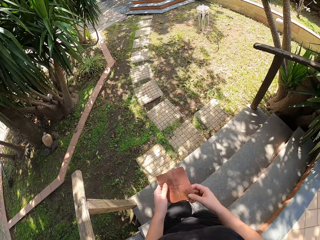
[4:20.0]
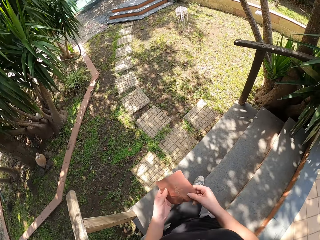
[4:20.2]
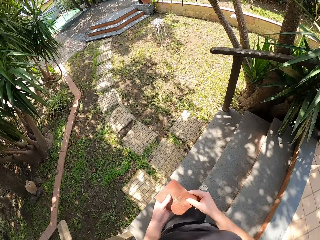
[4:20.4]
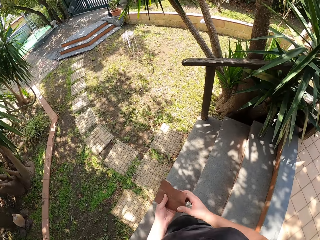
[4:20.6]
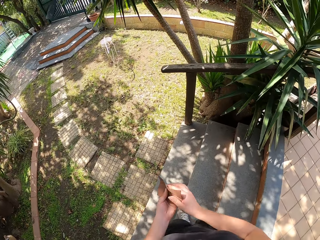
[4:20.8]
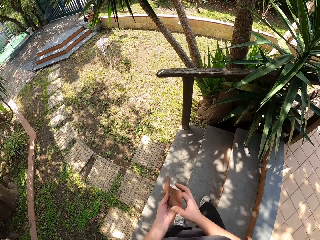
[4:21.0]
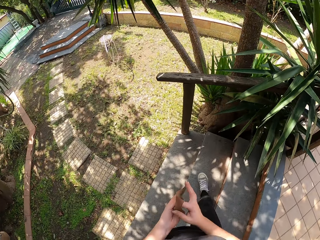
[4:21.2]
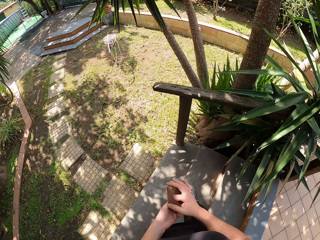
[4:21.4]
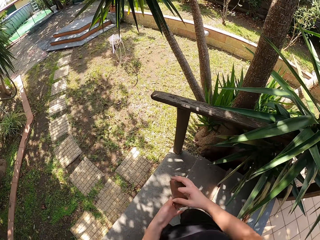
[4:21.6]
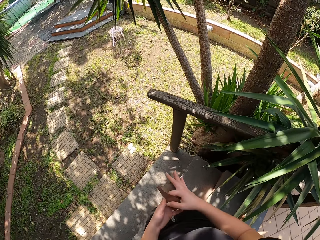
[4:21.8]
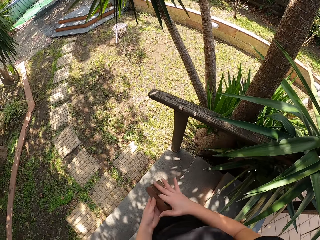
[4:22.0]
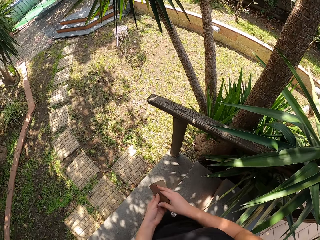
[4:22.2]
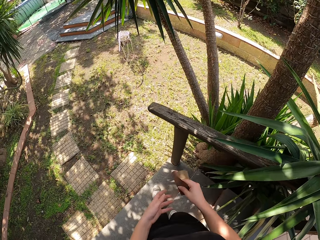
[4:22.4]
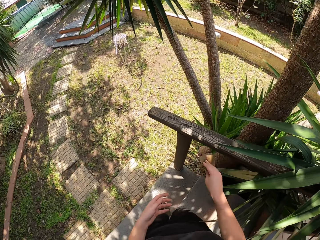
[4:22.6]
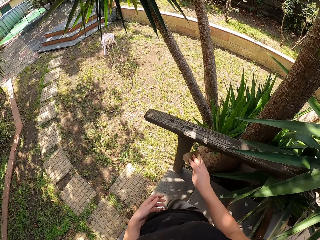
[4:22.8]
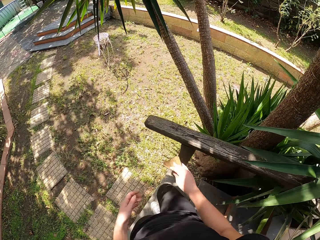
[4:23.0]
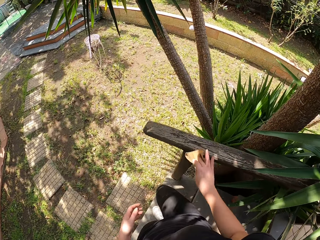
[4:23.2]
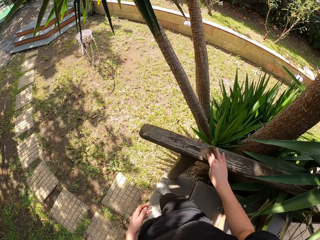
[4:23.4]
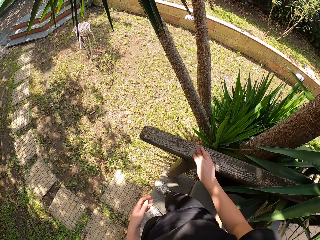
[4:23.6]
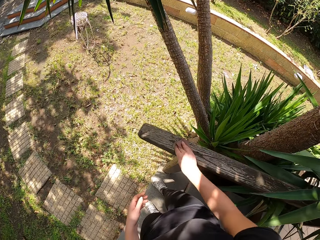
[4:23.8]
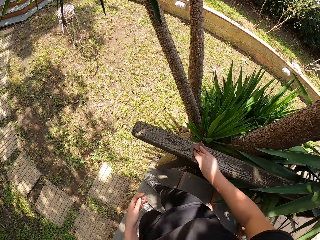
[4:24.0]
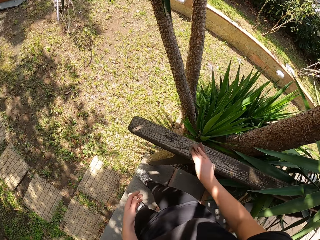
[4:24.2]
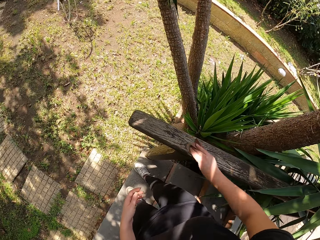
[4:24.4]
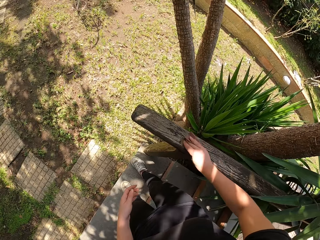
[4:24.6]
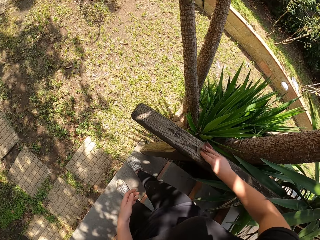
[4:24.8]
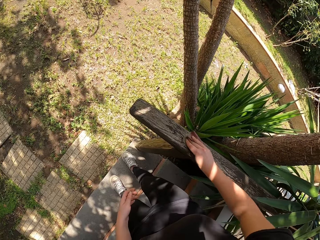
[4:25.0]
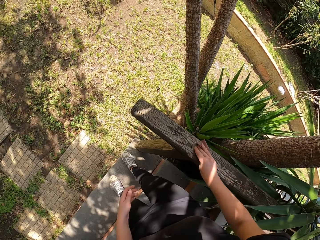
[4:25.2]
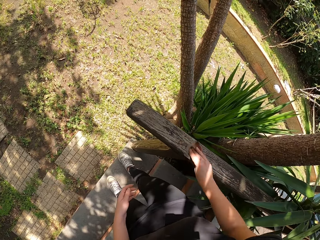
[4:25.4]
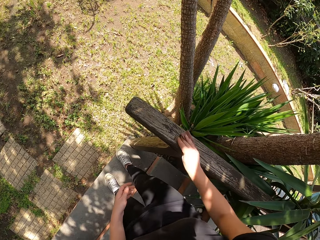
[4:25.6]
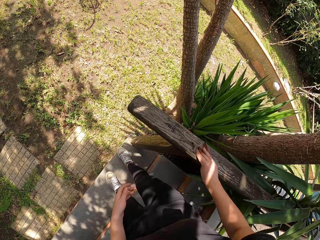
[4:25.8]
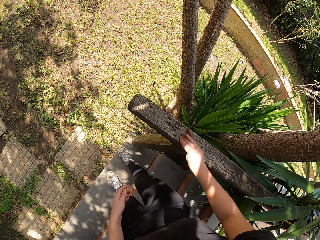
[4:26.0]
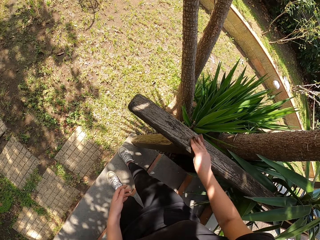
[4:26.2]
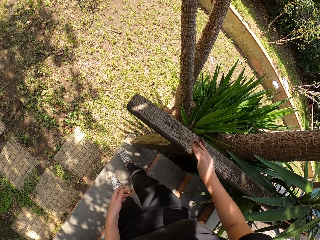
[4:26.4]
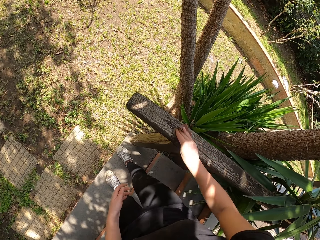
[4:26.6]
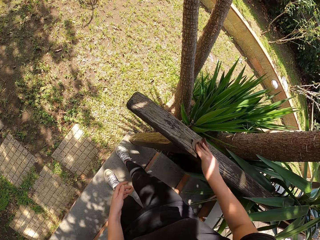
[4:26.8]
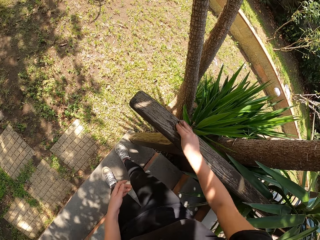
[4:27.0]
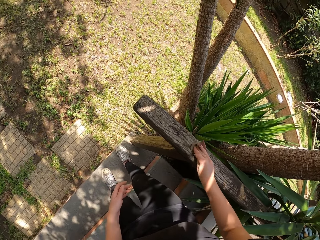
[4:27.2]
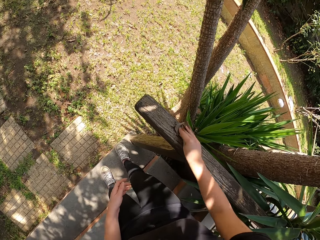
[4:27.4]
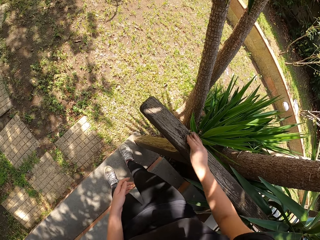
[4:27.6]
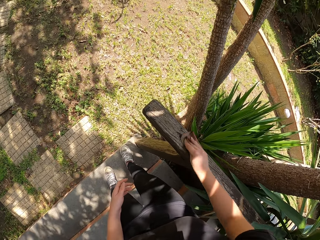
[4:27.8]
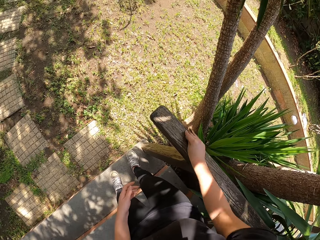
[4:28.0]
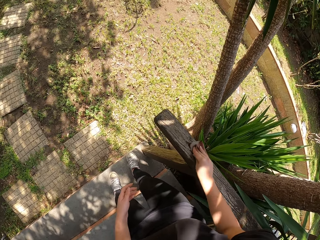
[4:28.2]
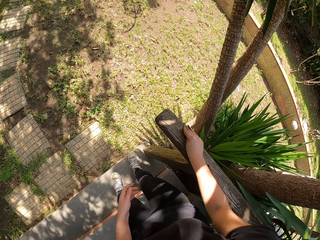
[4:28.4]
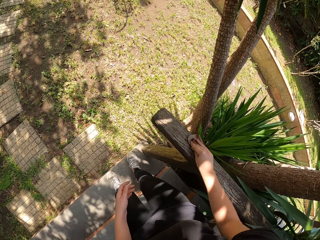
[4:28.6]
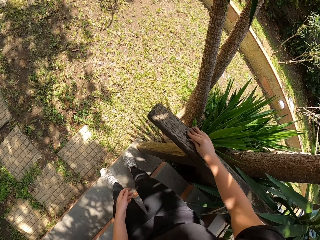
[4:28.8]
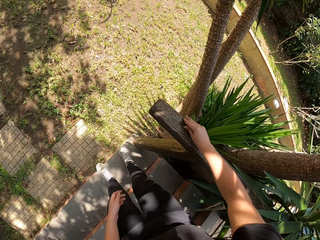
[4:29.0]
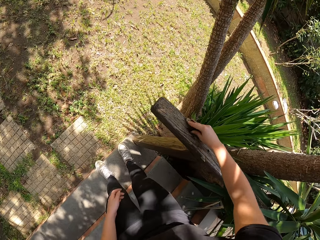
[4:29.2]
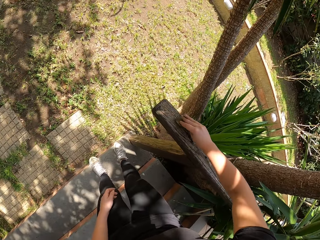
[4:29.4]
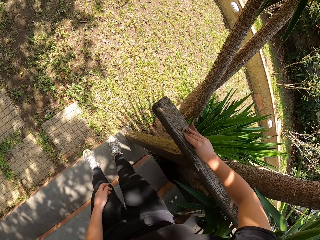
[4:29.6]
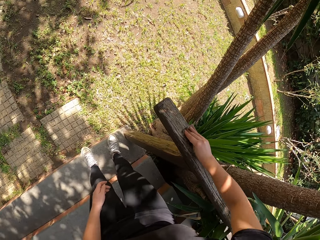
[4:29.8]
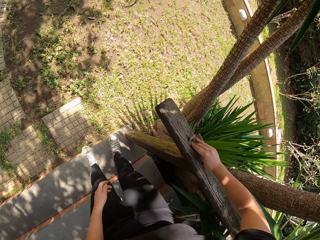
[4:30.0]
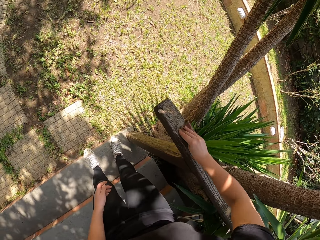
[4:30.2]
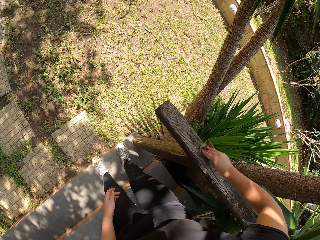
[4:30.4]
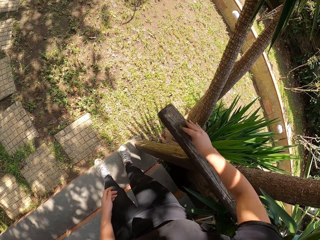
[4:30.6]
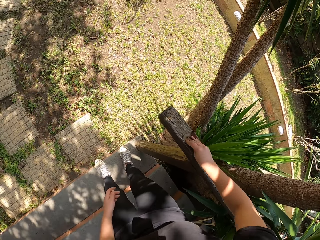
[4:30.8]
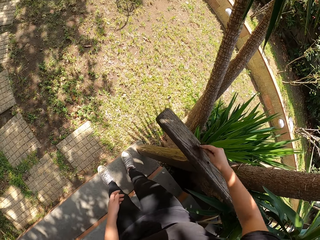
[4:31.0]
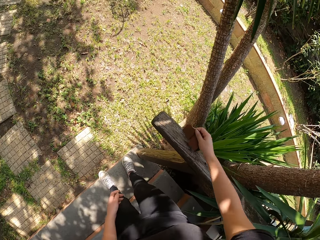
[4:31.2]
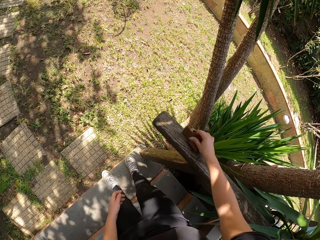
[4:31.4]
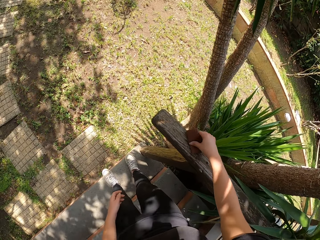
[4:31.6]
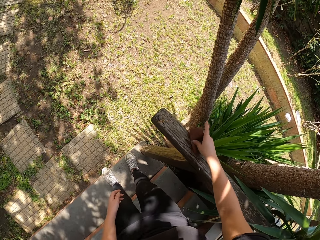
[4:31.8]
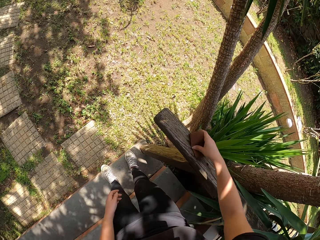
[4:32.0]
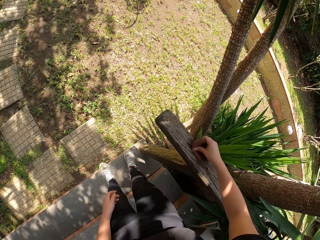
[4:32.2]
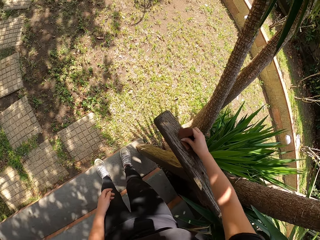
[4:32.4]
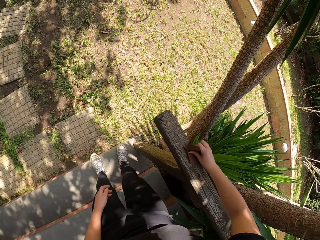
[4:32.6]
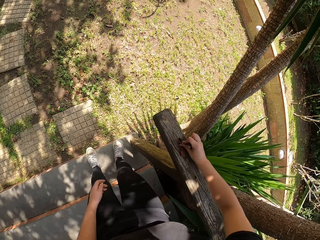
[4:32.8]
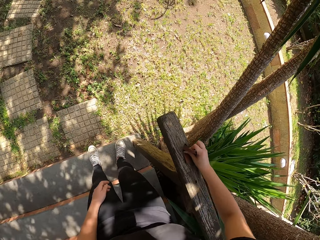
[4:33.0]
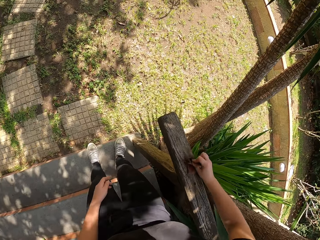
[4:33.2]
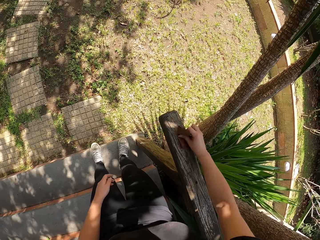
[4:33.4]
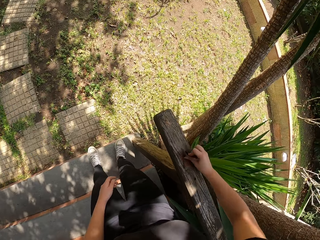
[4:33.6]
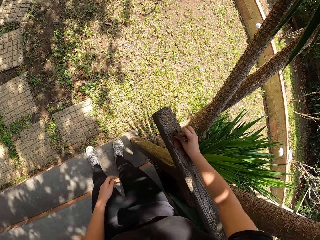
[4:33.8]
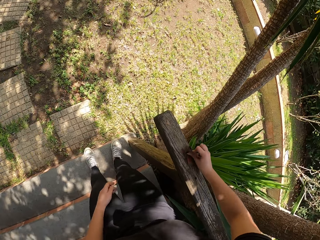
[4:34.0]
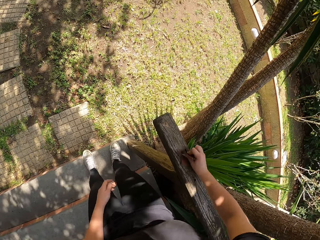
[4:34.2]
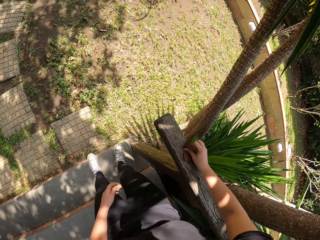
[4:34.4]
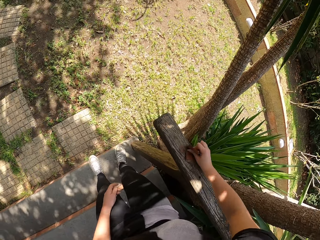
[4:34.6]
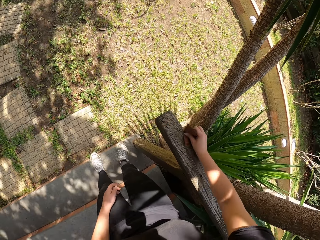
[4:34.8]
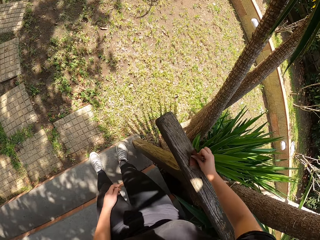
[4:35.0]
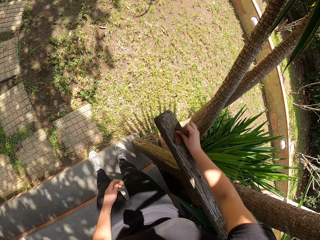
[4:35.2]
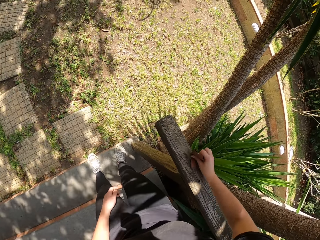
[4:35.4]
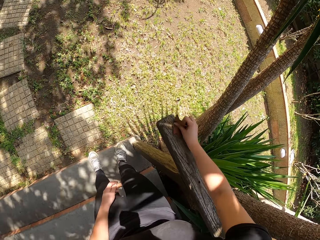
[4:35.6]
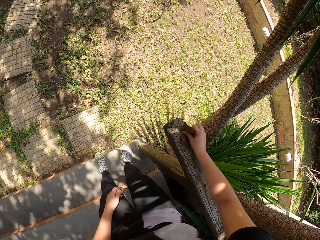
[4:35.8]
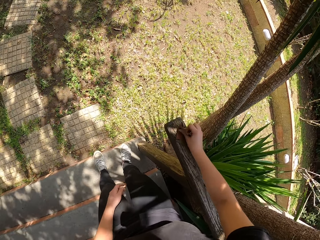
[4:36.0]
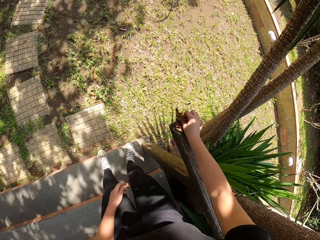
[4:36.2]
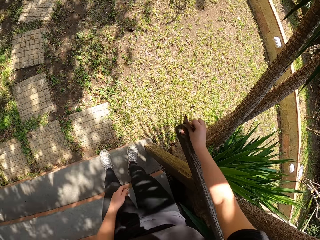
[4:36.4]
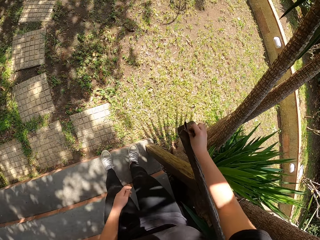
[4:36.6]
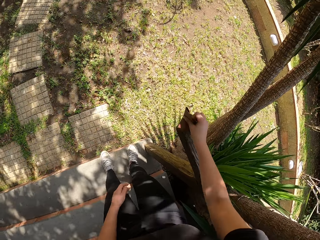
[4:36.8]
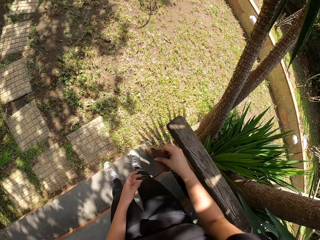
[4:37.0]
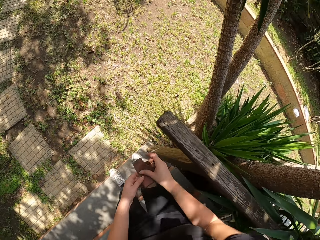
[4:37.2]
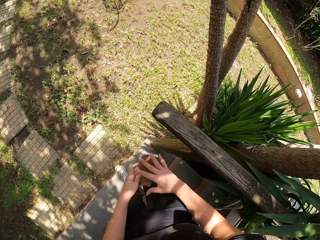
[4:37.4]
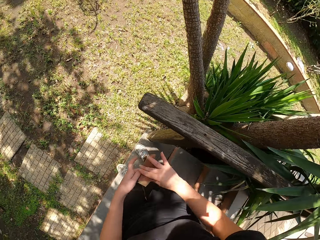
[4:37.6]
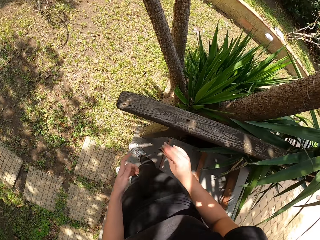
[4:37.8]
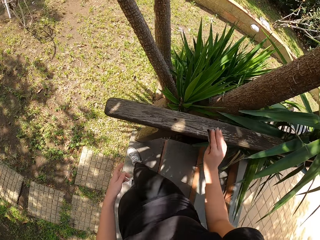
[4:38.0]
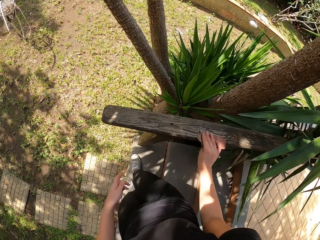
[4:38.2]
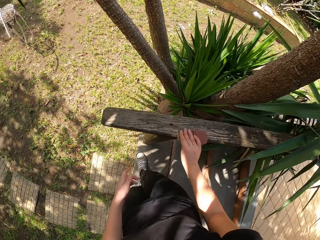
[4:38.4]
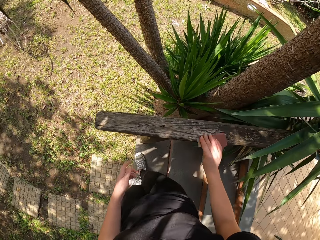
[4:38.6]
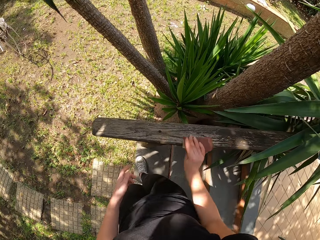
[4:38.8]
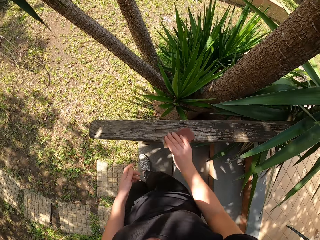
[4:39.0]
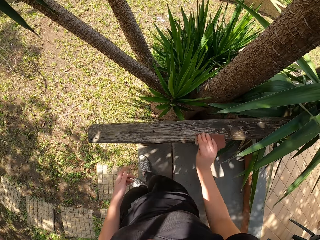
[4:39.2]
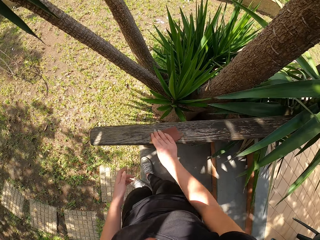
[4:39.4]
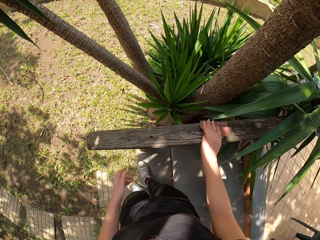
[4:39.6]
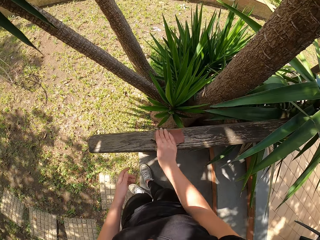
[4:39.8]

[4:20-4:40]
The camera wearer adjusts the sandpaper with both hands. They walk sideways. They change handling of the sandpaper to the right hand. They step down. They stop walking. They sandpaper the railing. They stop scrubbing the wood. They straighten the sandpaper with both hands. They sandpaper the railing.

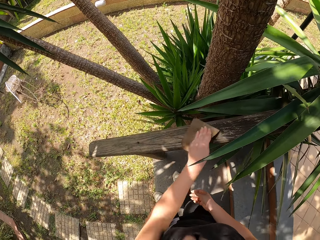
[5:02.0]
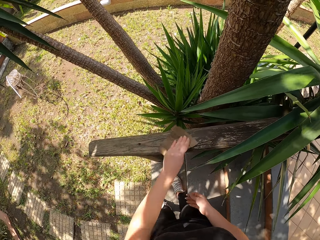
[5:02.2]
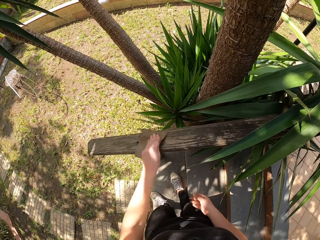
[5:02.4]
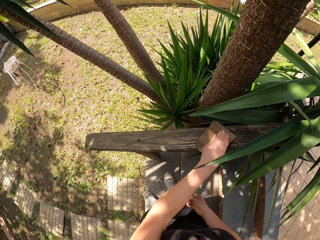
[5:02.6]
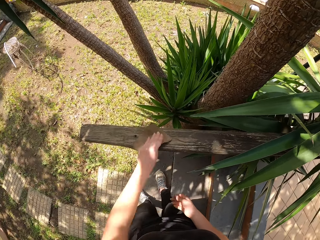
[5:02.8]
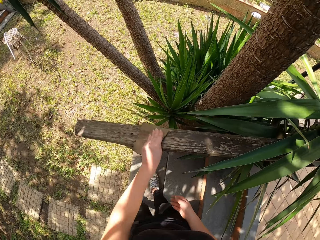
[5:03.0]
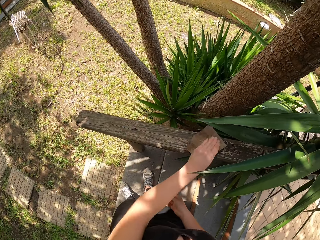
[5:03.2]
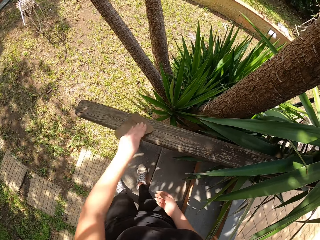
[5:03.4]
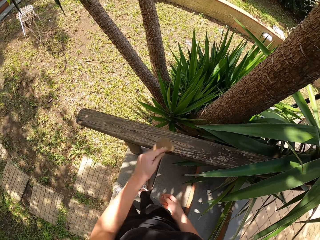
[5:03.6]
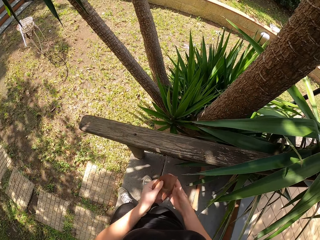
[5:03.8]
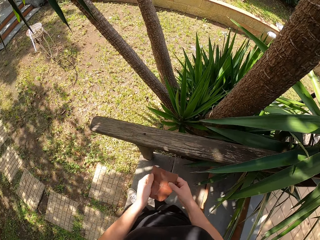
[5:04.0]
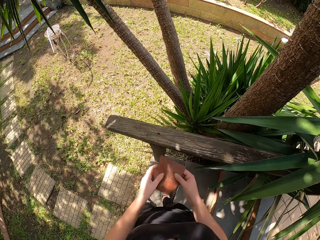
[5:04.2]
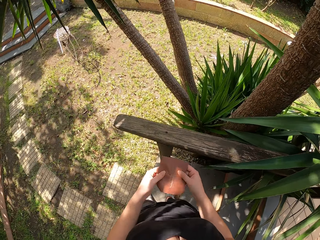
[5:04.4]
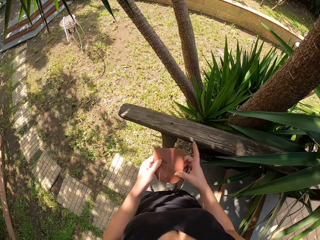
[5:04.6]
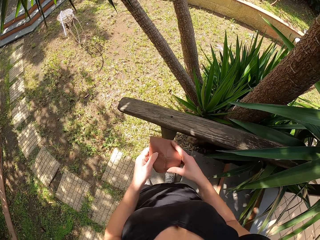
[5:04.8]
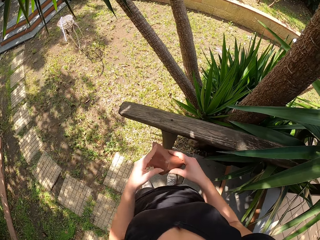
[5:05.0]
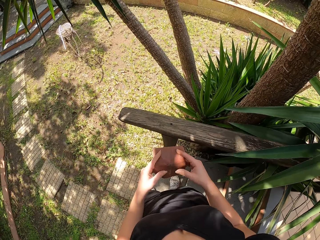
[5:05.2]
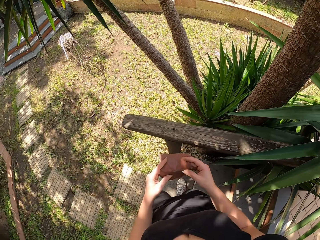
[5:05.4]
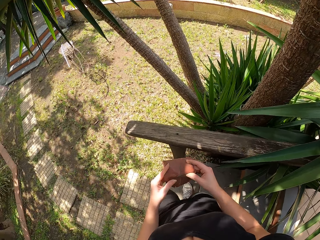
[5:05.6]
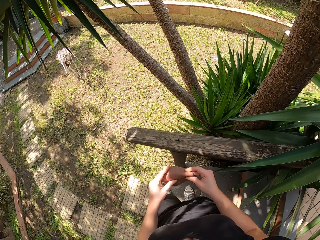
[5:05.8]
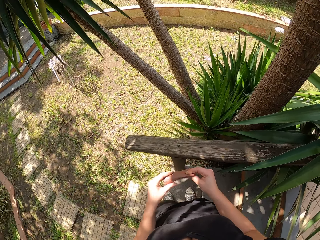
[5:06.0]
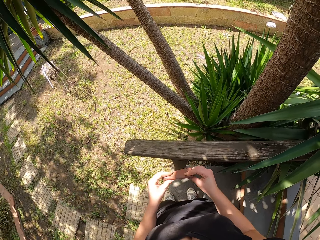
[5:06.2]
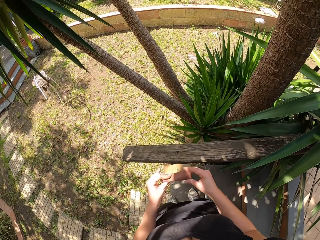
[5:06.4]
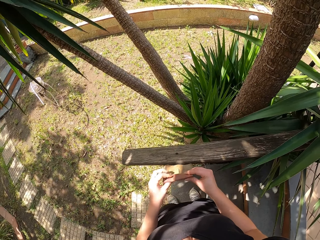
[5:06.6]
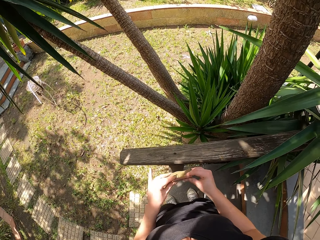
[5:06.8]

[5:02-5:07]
The camera wearer holds the scraper in both hands. They fold the scraper with both hands.
